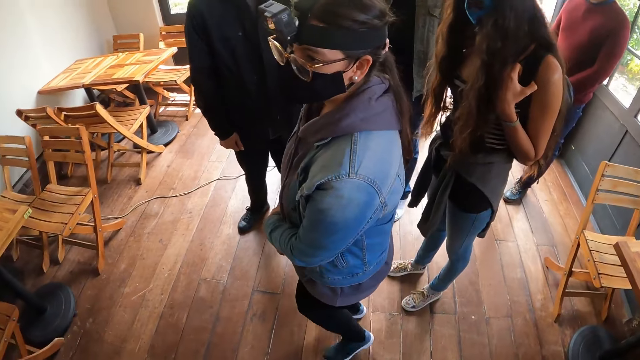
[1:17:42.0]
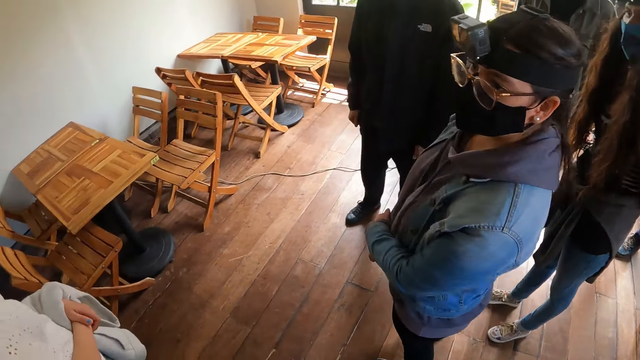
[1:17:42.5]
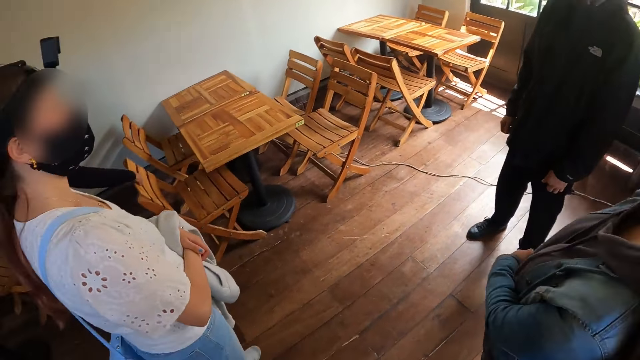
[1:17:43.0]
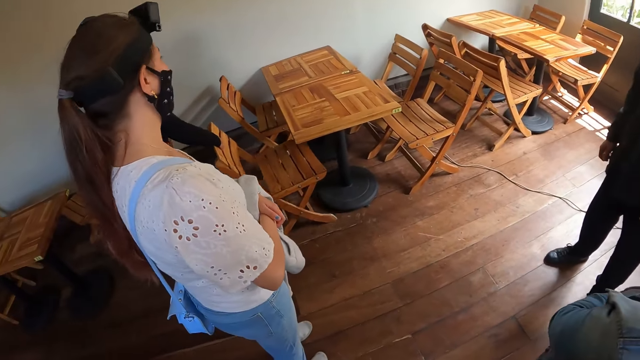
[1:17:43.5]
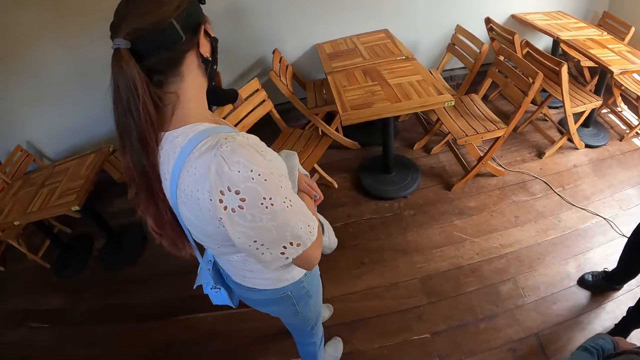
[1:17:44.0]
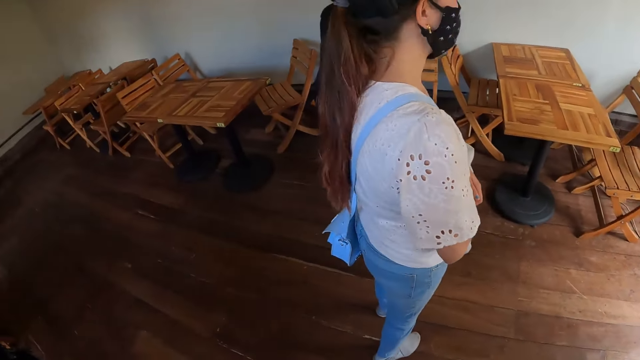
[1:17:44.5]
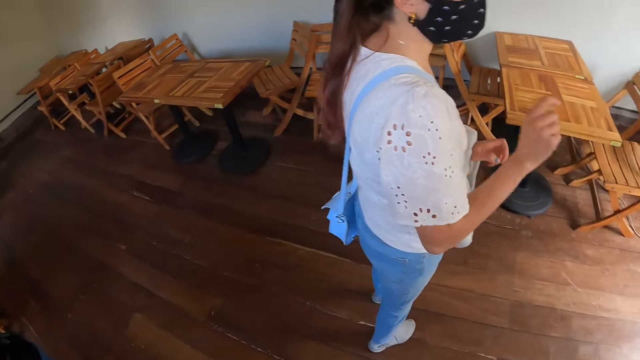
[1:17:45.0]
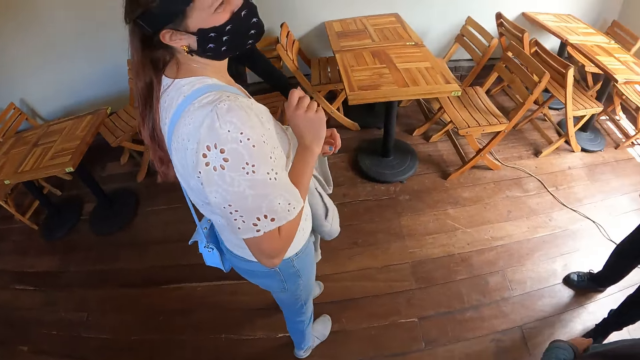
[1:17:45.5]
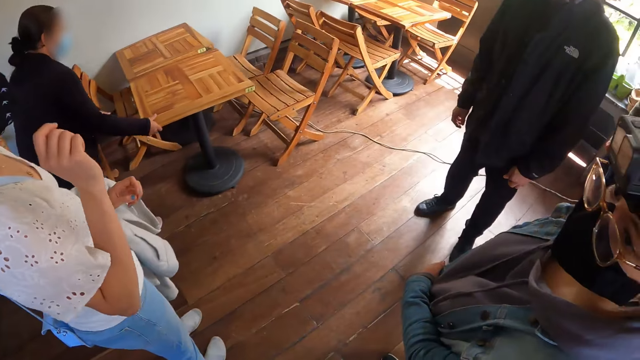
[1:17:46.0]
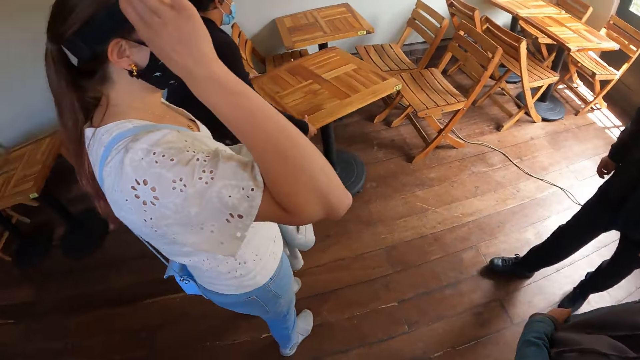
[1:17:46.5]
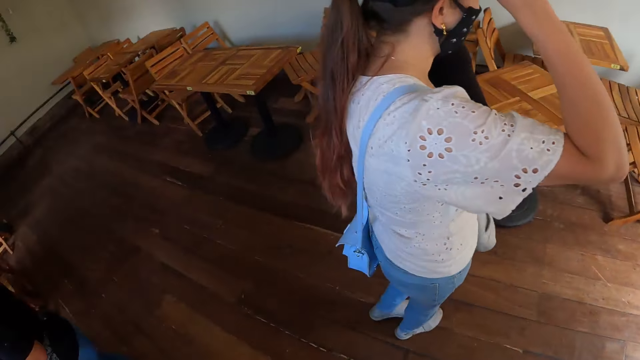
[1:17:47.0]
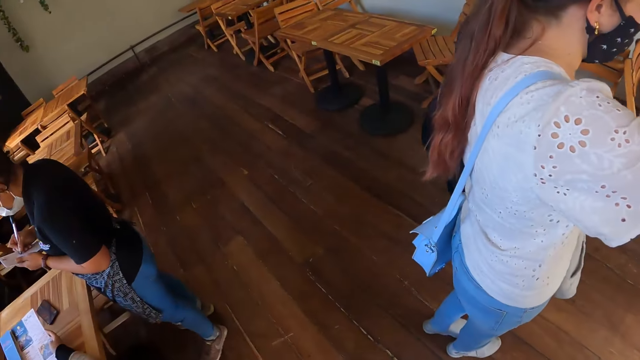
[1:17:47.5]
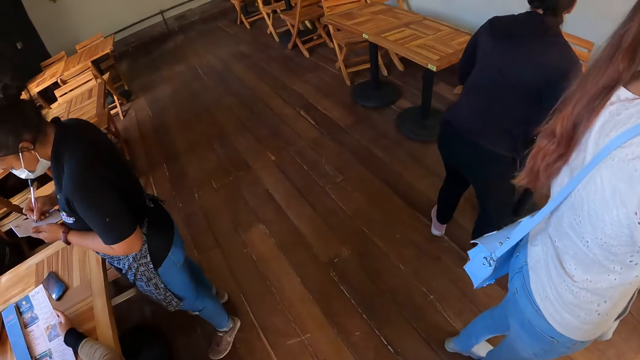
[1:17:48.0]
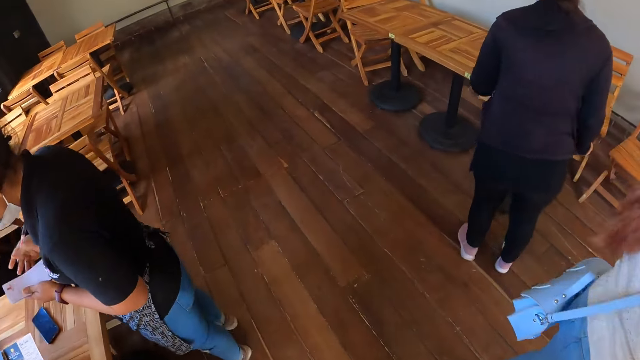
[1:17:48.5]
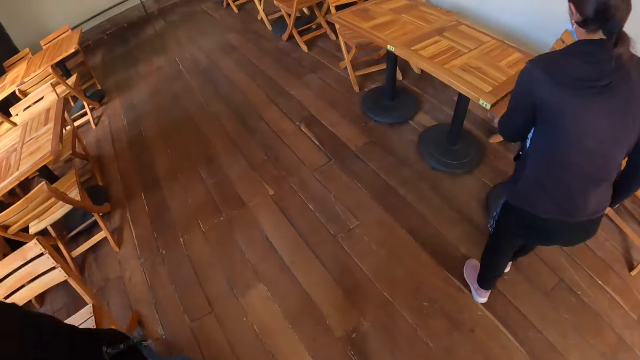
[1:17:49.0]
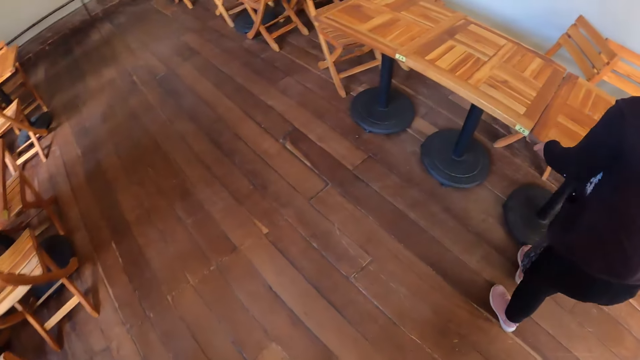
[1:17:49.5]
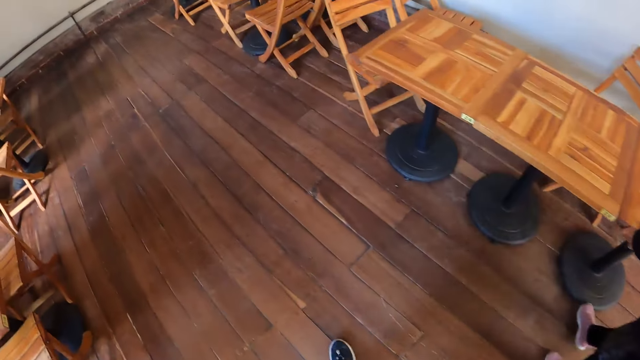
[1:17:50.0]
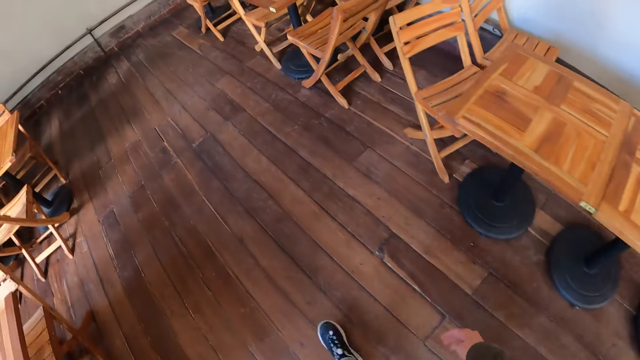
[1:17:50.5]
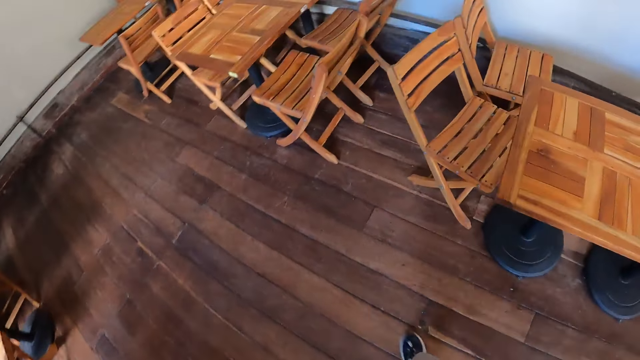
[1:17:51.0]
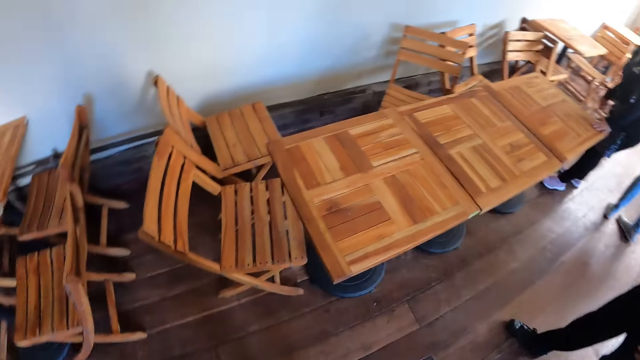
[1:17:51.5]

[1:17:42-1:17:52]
The camera wearer walks around the restaurant.

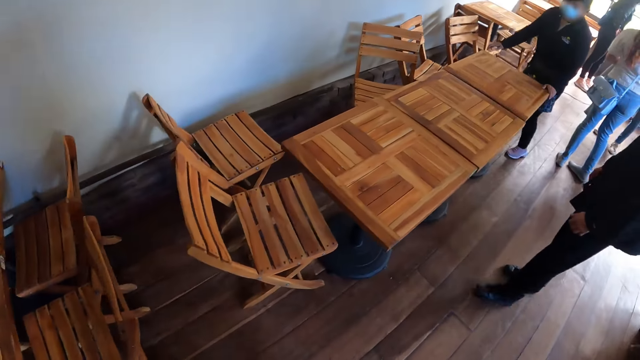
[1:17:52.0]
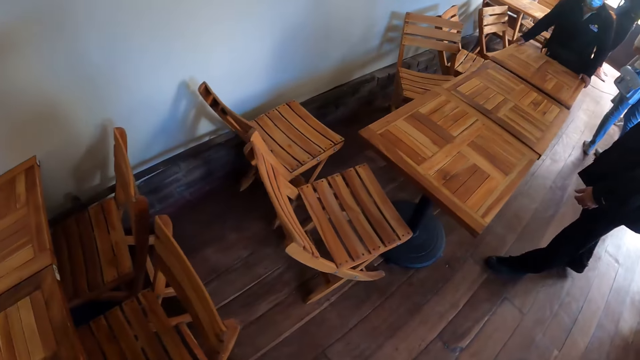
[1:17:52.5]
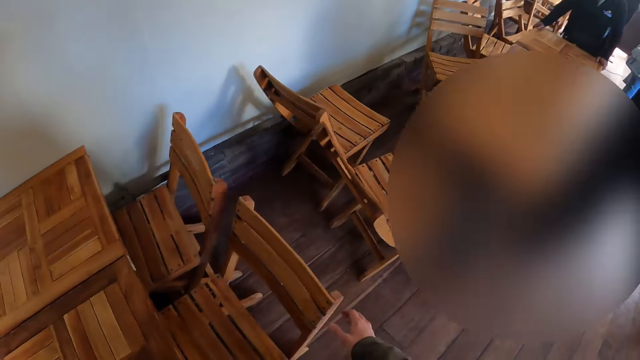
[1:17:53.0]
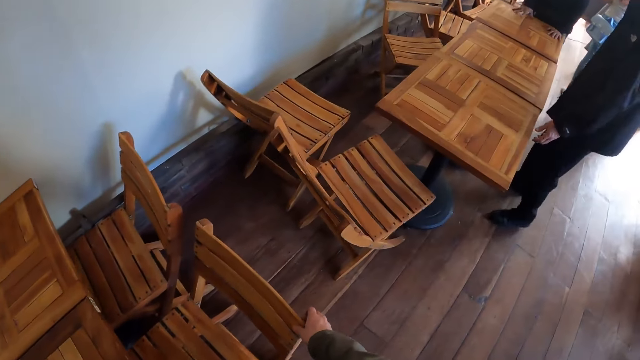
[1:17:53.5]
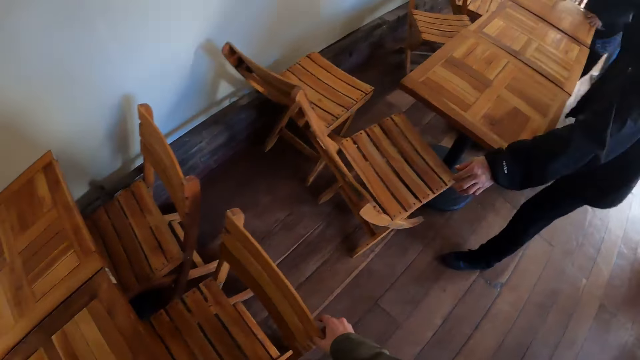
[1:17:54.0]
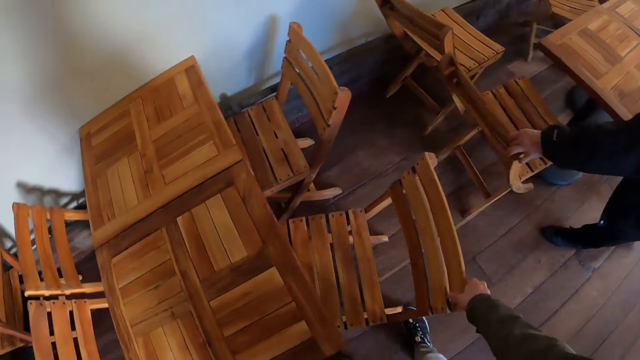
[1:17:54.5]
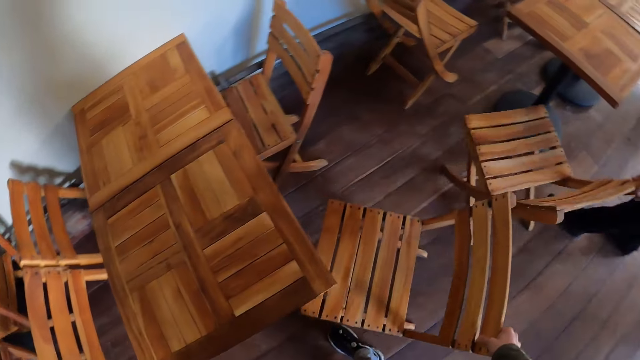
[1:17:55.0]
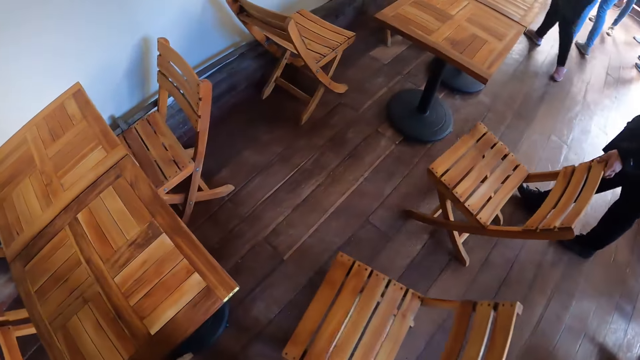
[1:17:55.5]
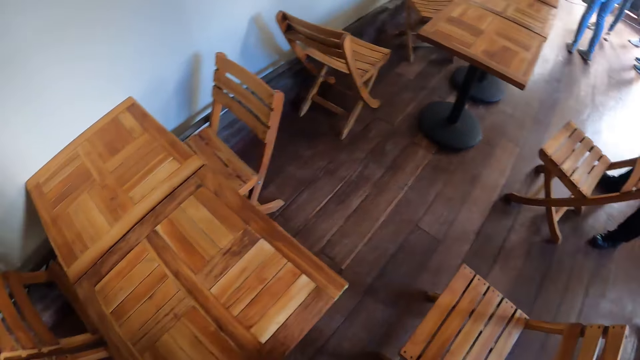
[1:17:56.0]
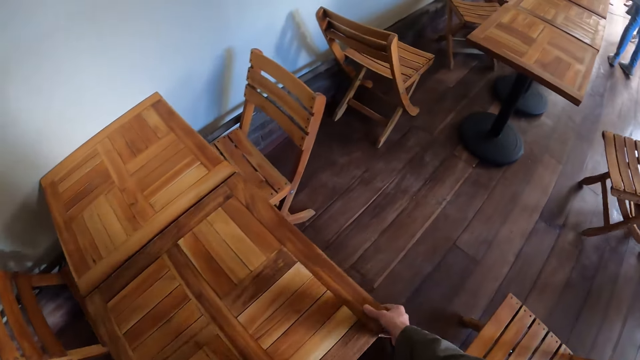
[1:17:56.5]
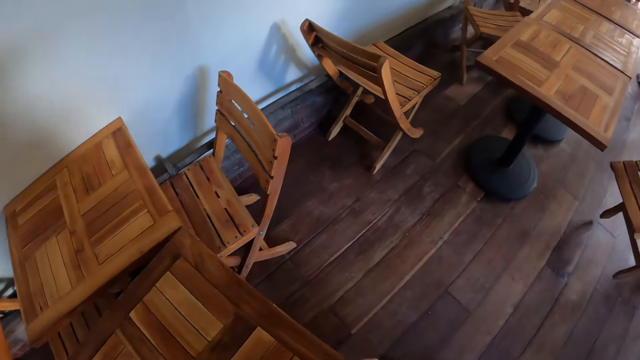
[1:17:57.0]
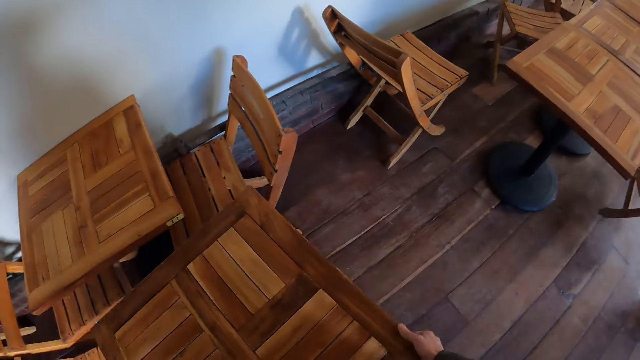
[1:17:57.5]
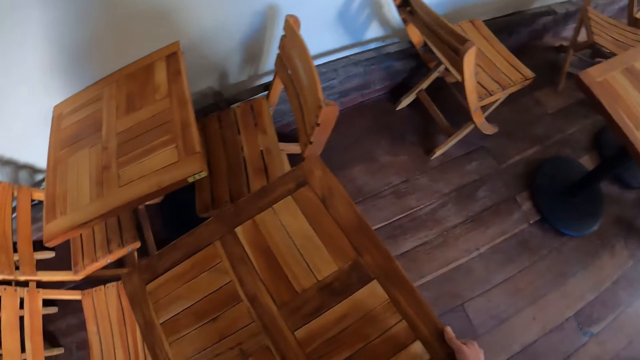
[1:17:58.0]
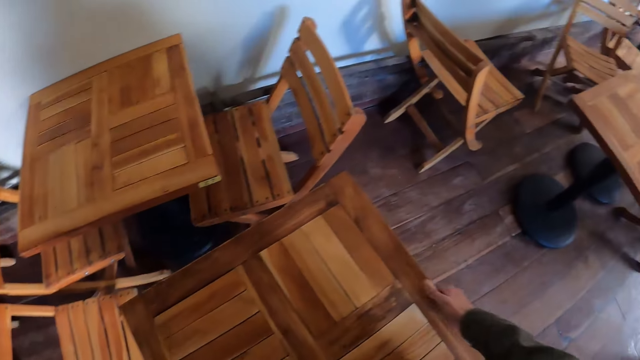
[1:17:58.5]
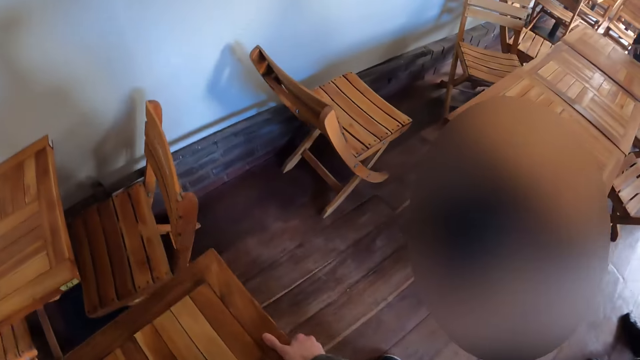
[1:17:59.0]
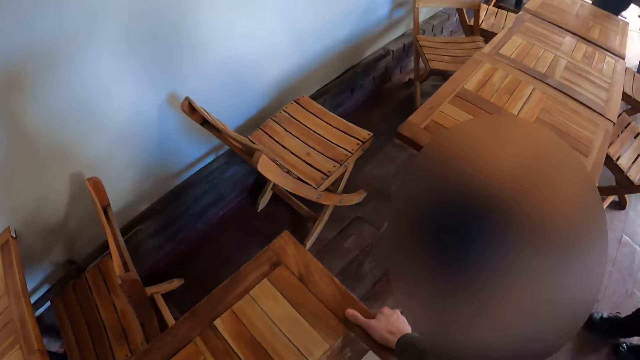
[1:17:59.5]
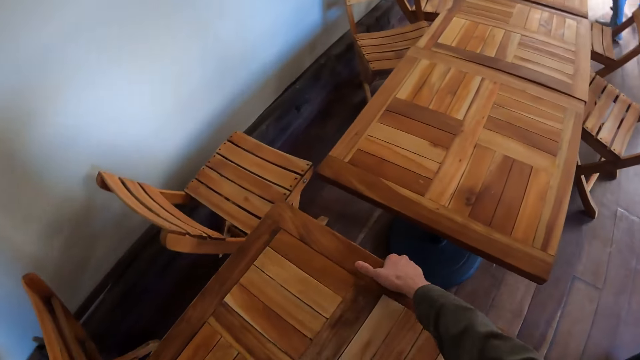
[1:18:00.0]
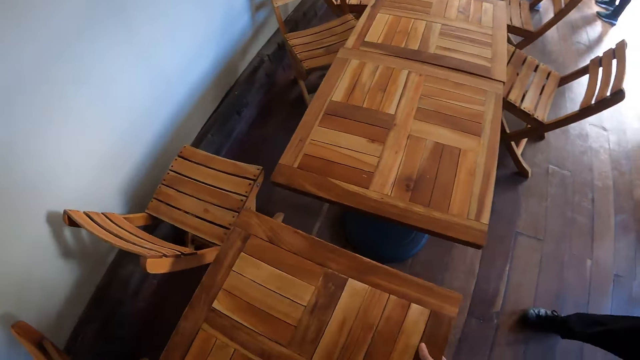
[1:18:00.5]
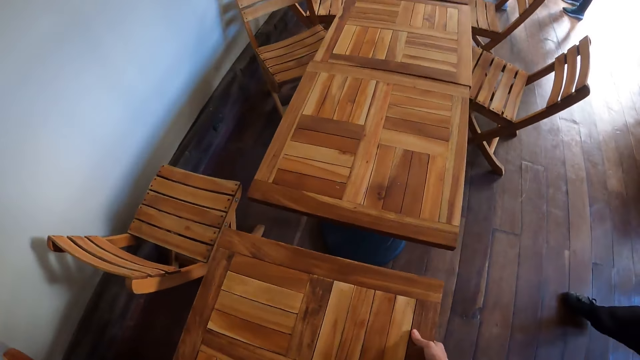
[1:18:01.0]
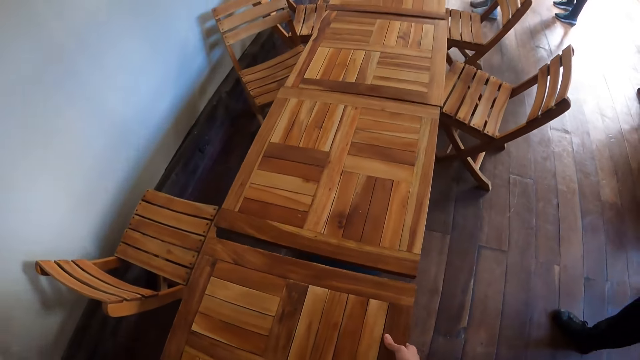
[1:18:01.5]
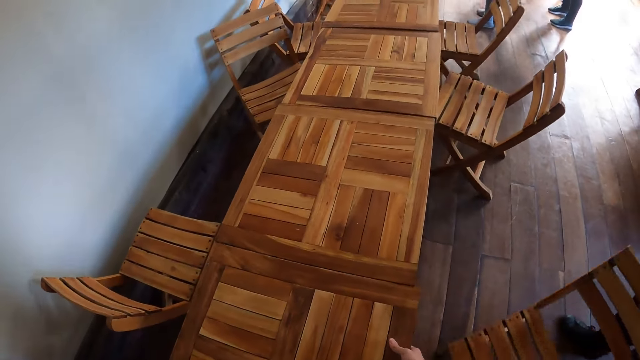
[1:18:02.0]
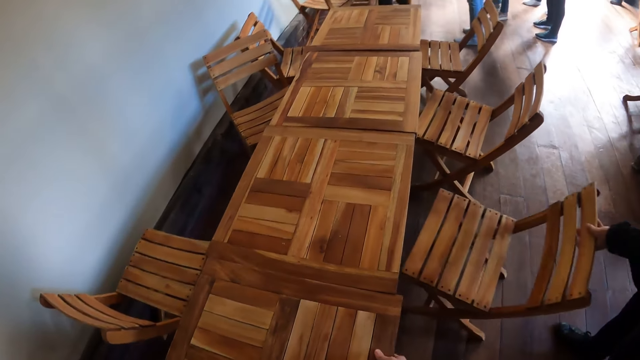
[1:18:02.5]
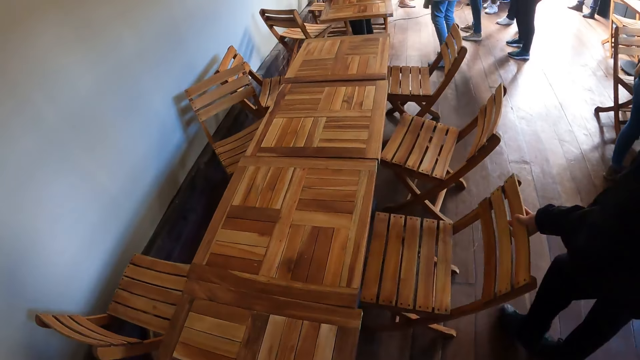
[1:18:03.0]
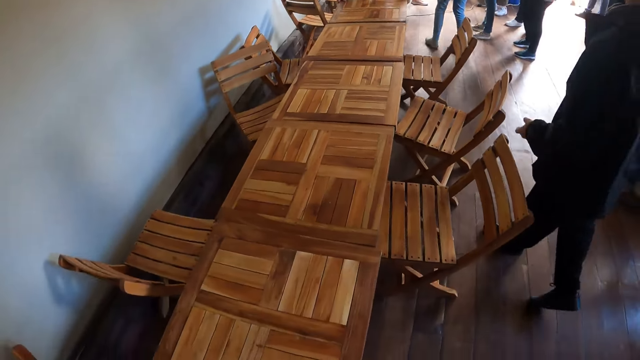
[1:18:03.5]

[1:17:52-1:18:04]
The camera wearer pulls a chair in the restaurant. A man pulls a chair. The camera wearer pulls a table in the restaurant. They join the tables together. The man pulls the chair. The camera wearer looks around the restaurant. The man puts the chair beside the table and walks away from the chair.
